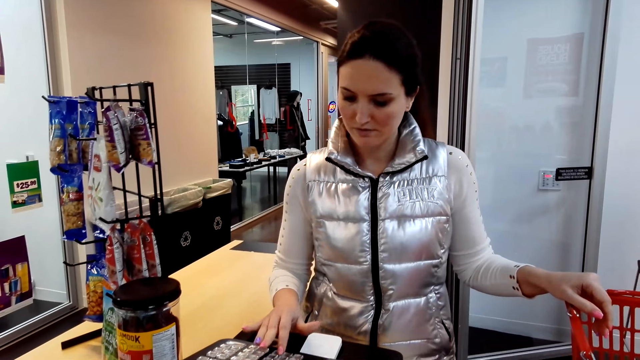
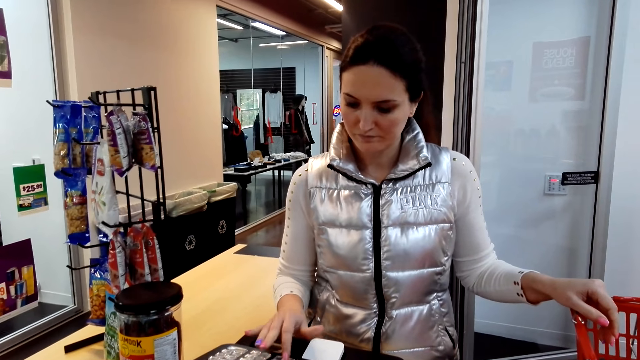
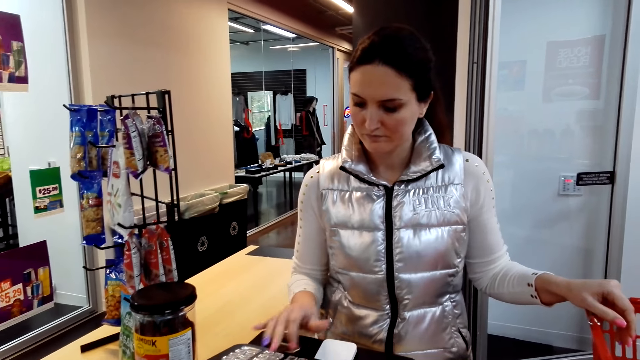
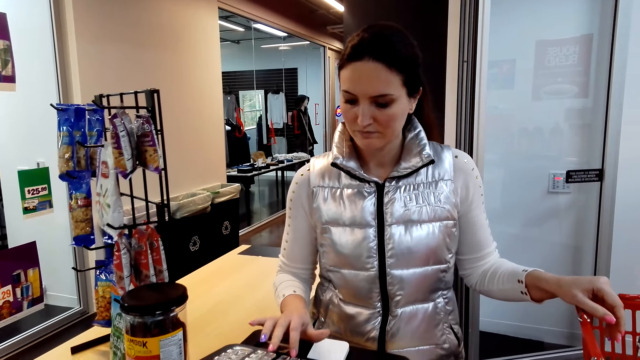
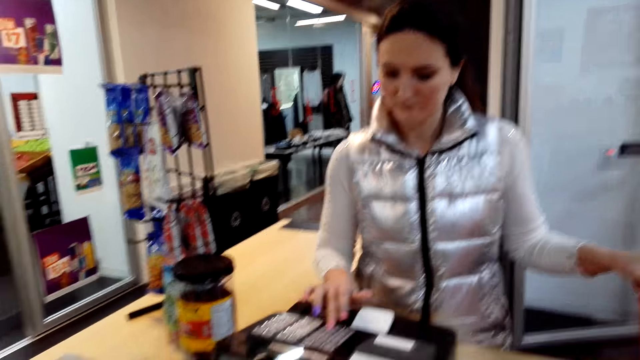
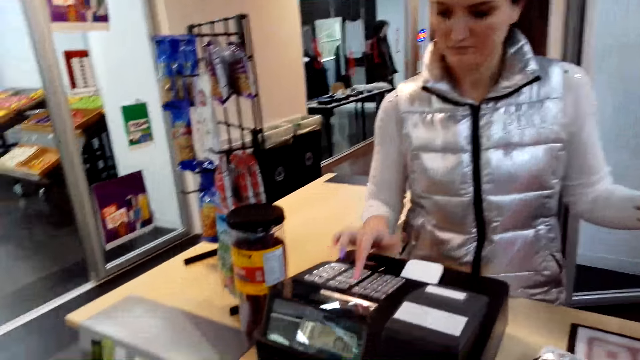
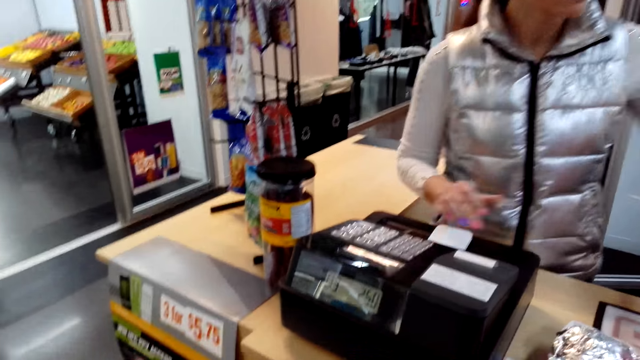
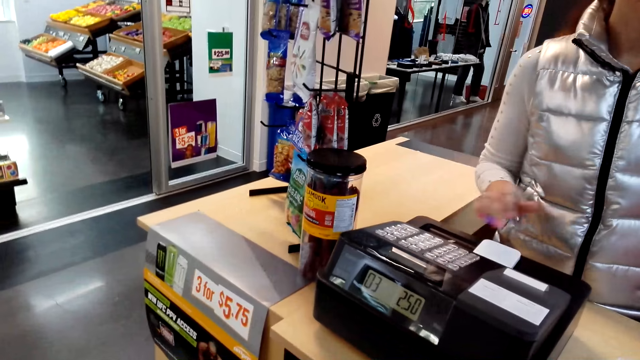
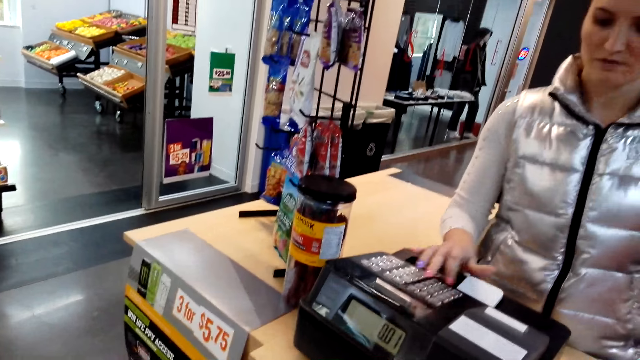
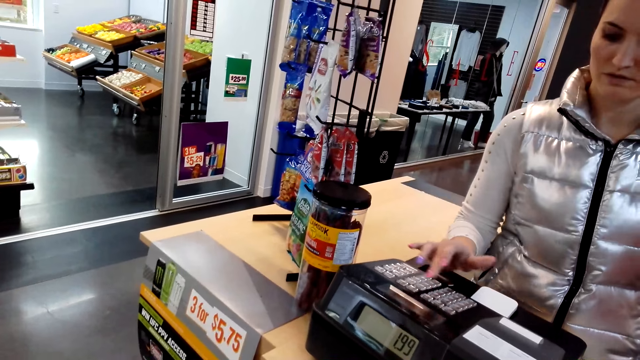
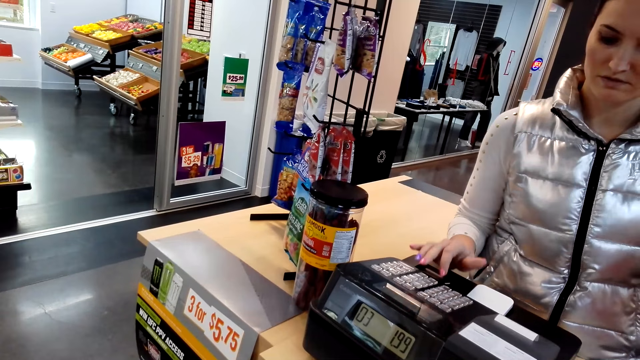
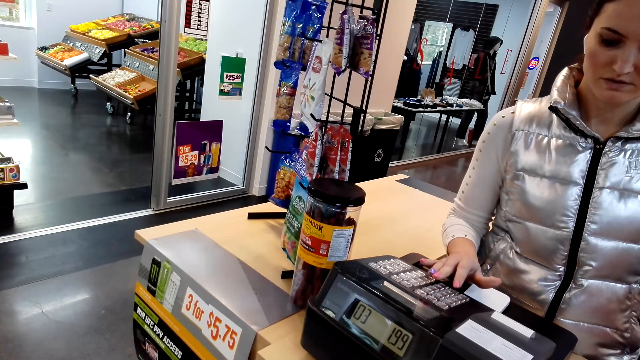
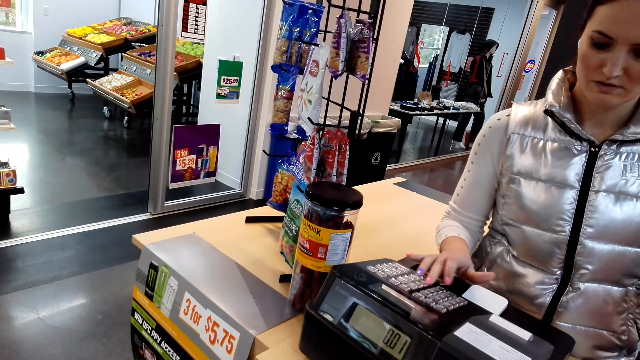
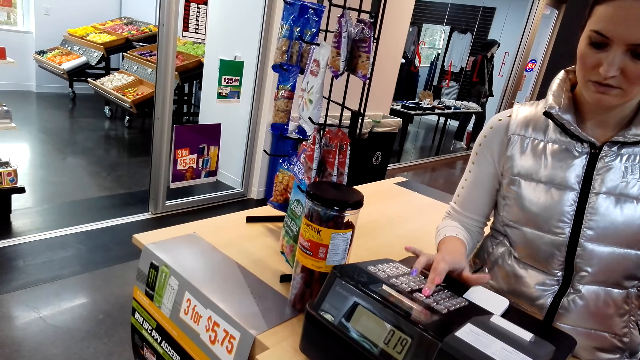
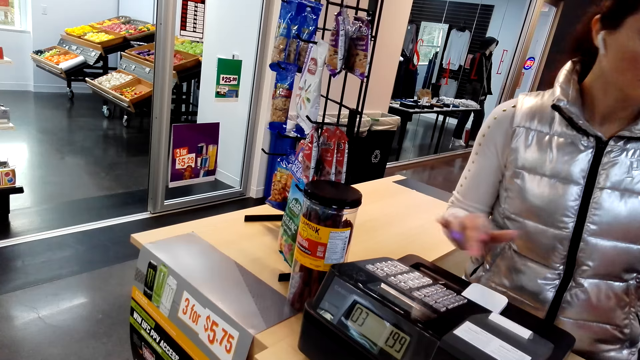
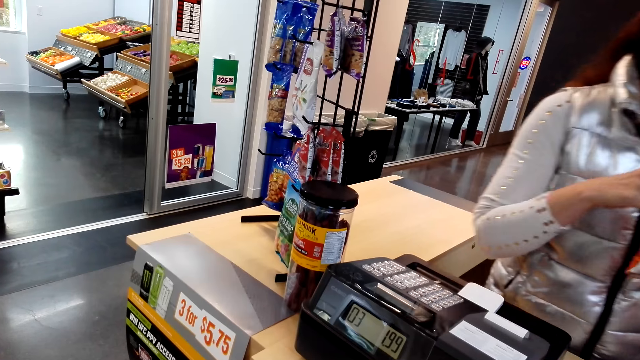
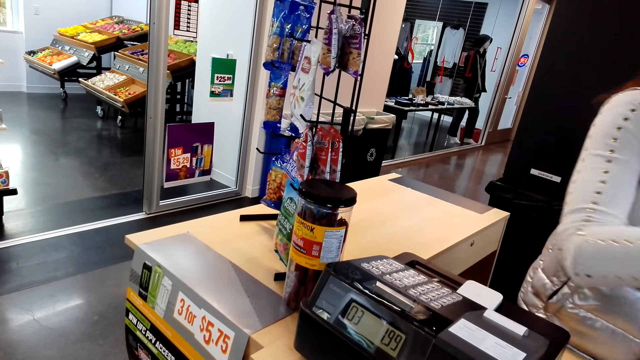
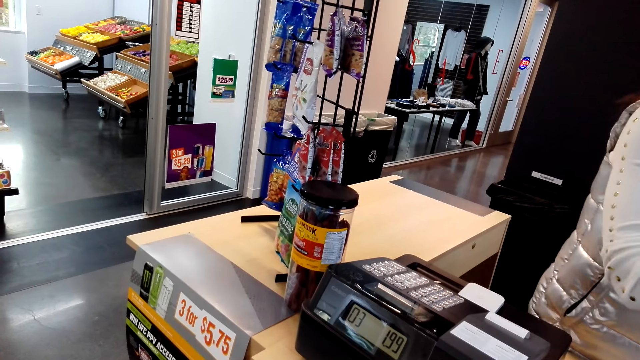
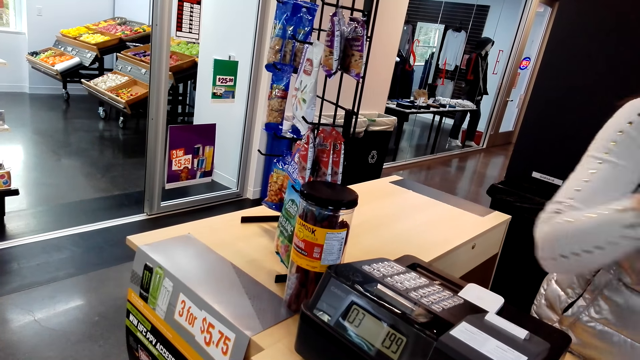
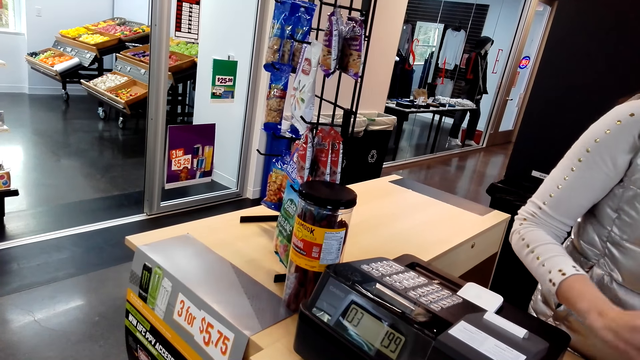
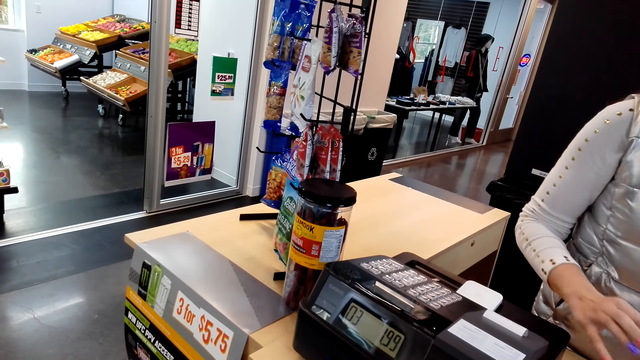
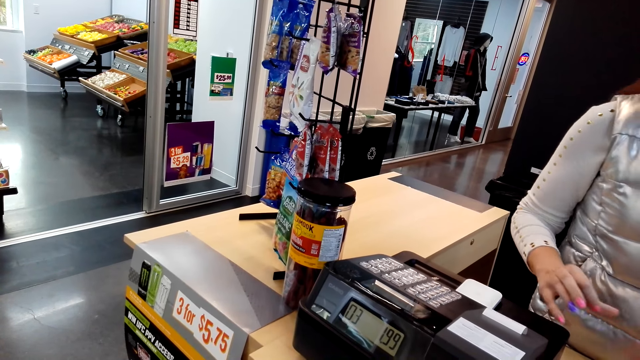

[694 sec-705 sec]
A woman dials the buttons on the counter machine. The woman calculates the bill. The woman looks at the items in the shopping basket and moves her hand.

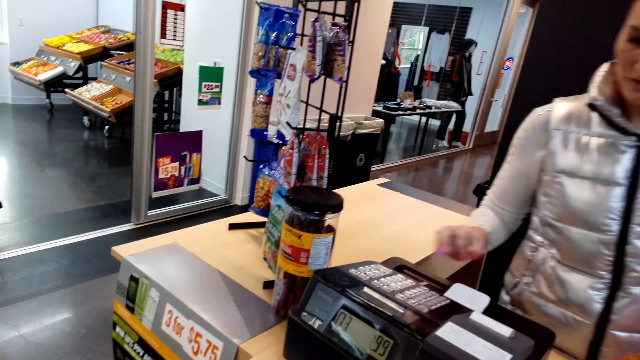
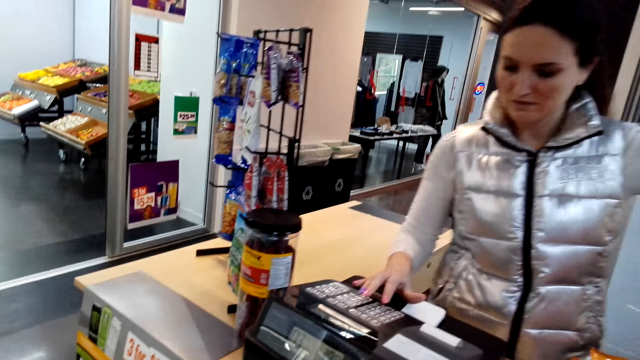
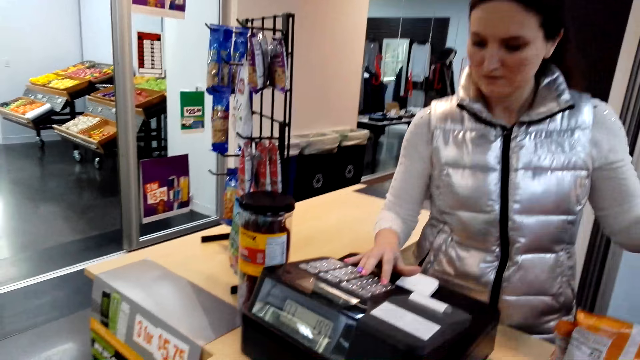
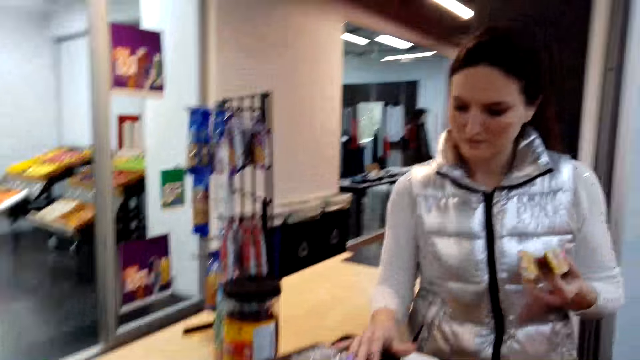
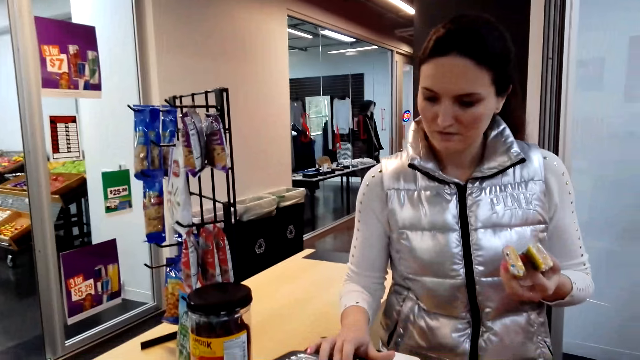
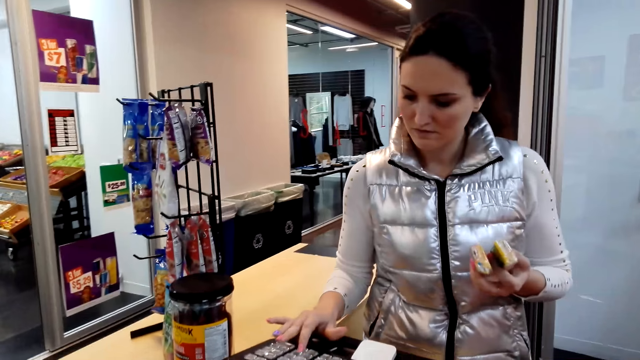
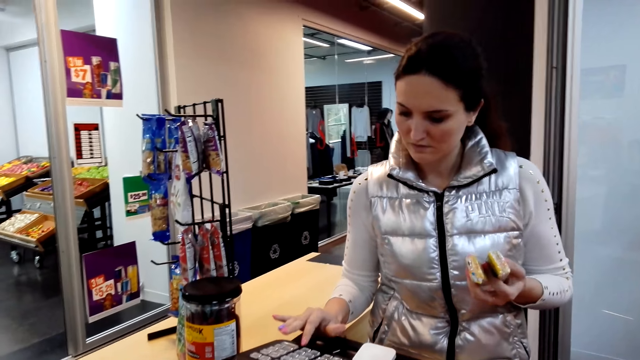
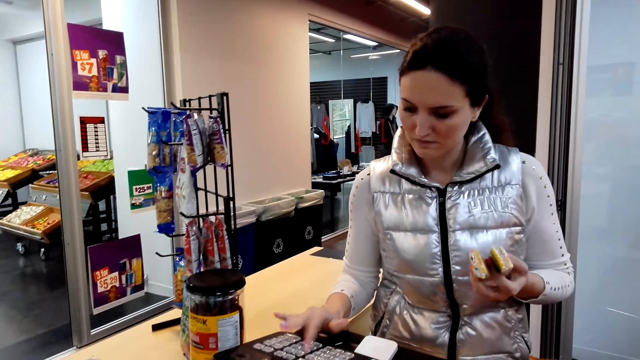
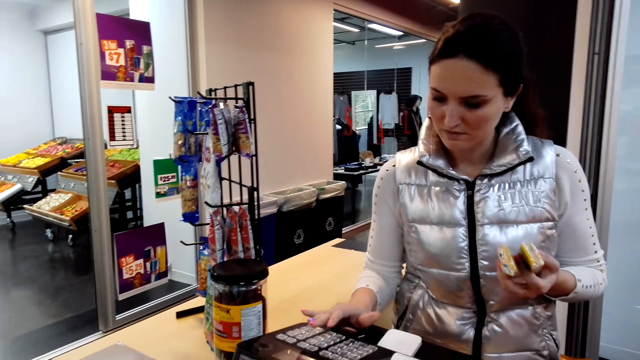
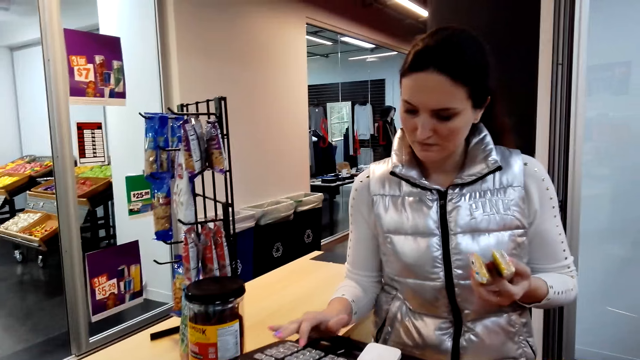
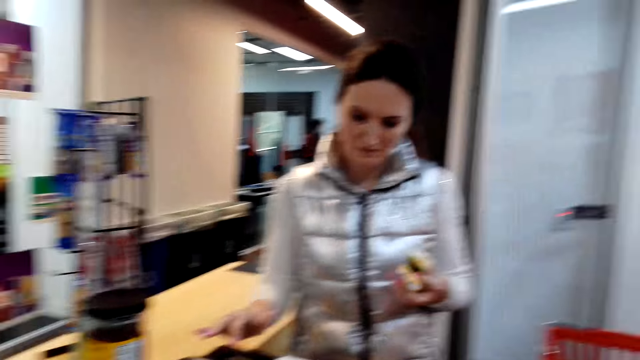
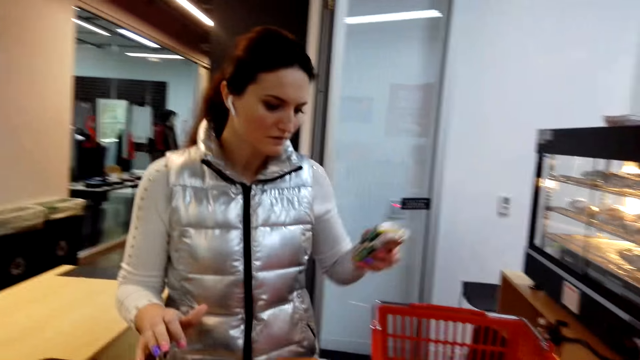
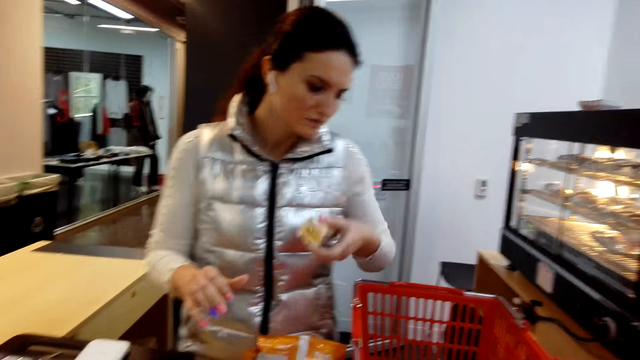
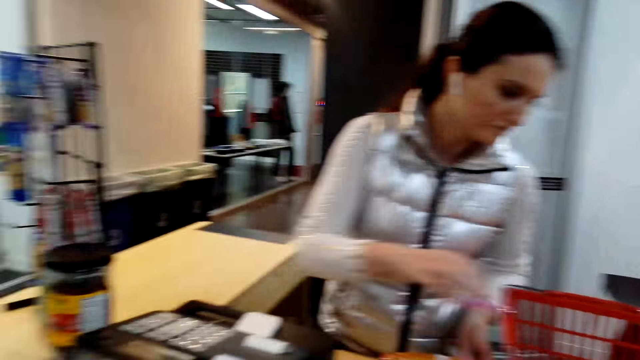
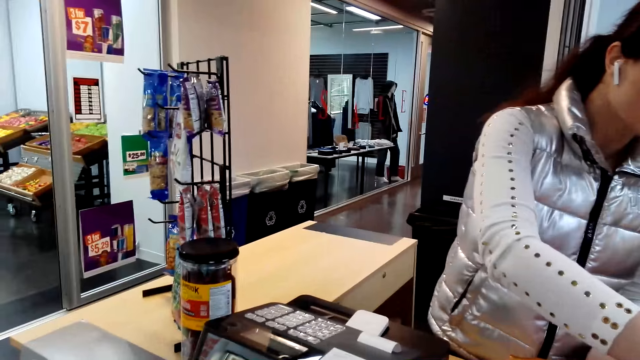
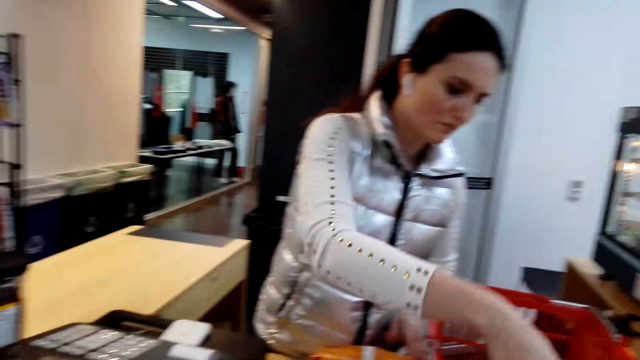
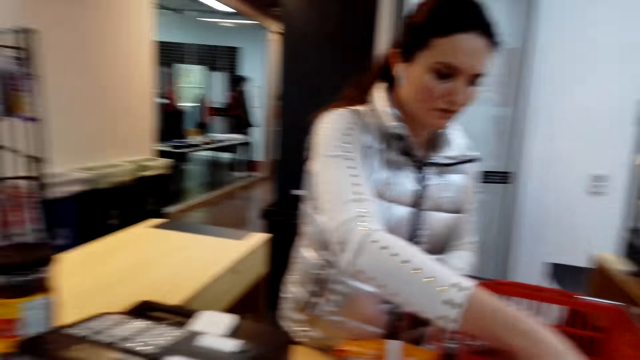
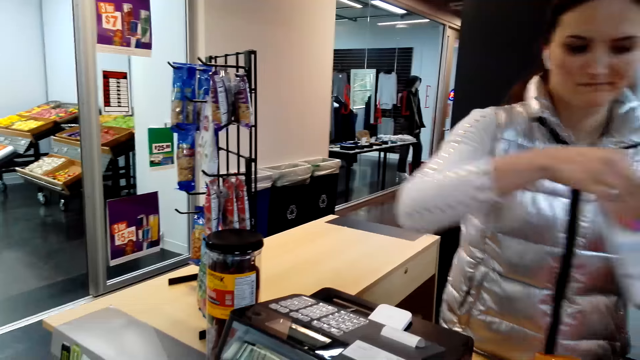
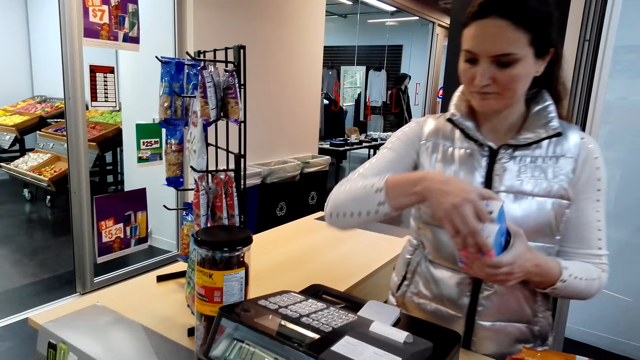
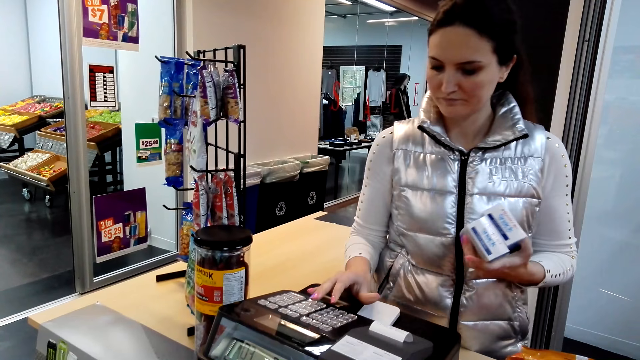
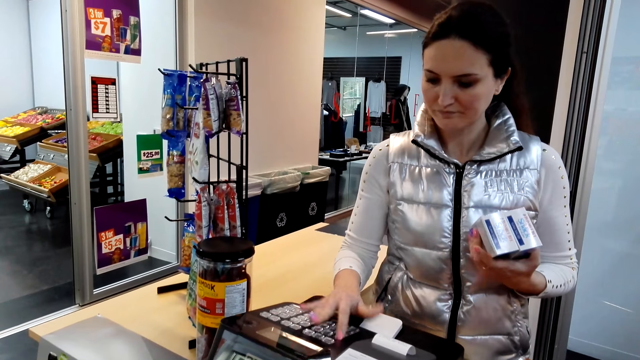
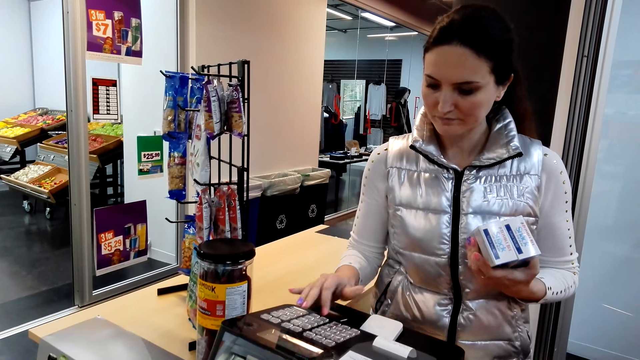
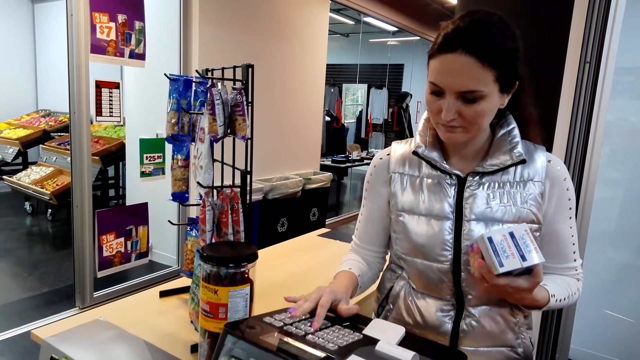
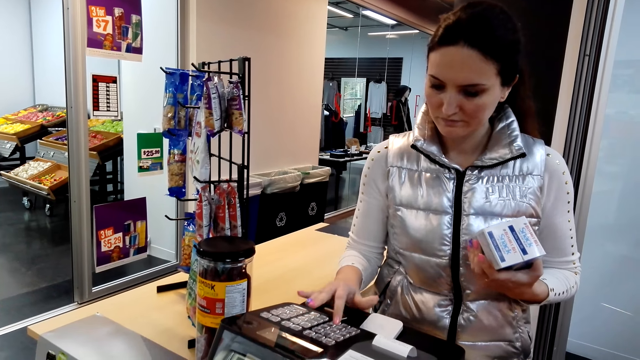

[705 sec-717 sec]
A woman holds the snack and dials the buttons on the counter machine. The woman puts down the snacks and picks snacks from the shopping basket. The woman holds the snacks with the other hand and dials the buttons on the counter machine.
